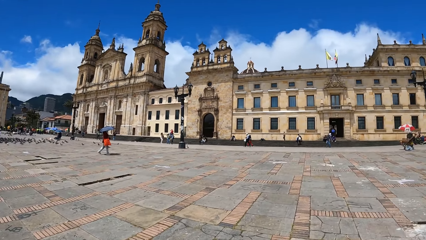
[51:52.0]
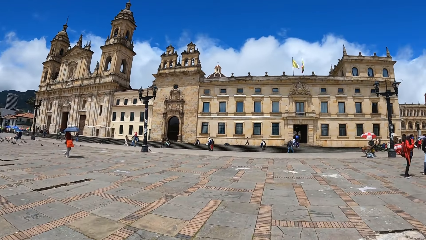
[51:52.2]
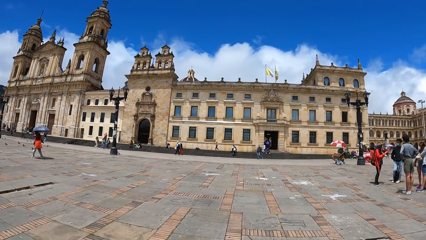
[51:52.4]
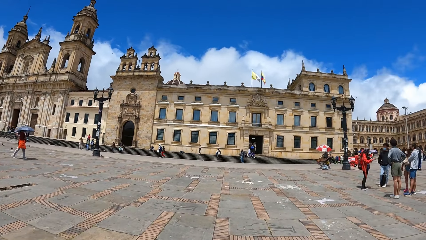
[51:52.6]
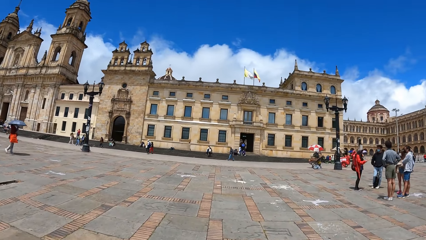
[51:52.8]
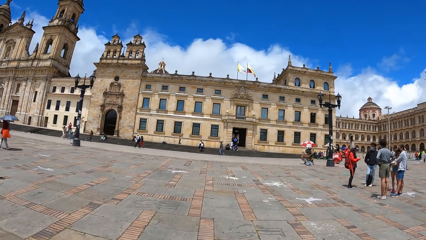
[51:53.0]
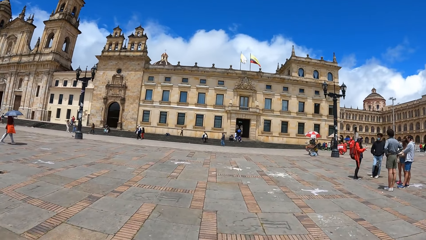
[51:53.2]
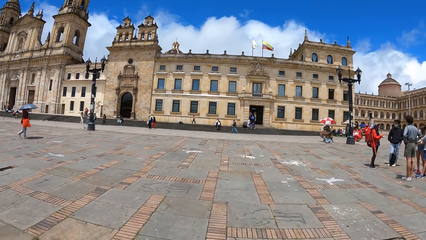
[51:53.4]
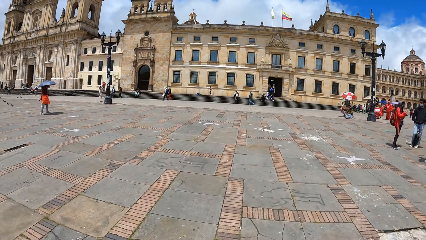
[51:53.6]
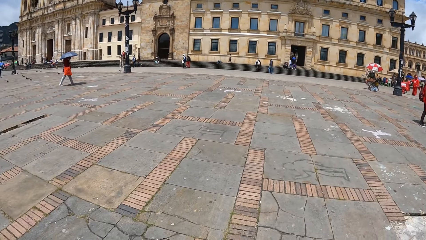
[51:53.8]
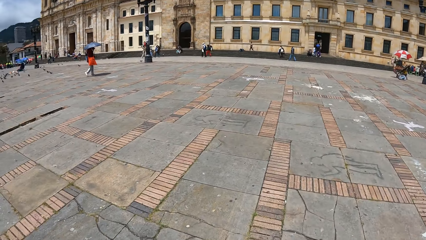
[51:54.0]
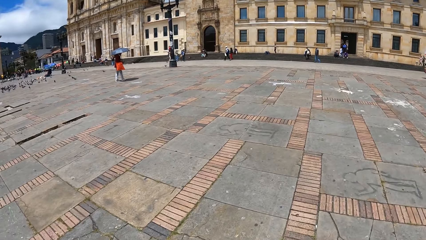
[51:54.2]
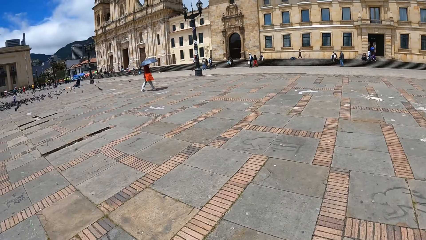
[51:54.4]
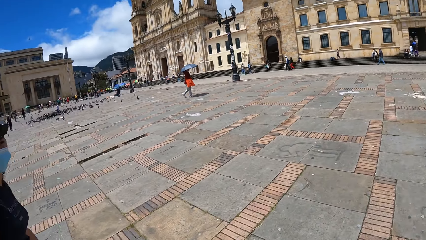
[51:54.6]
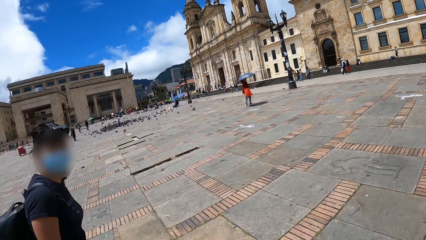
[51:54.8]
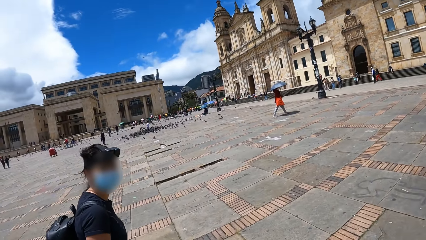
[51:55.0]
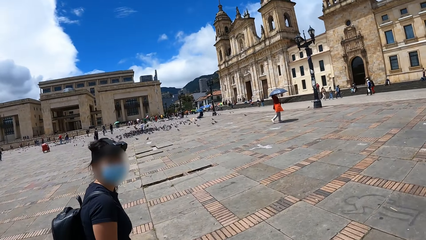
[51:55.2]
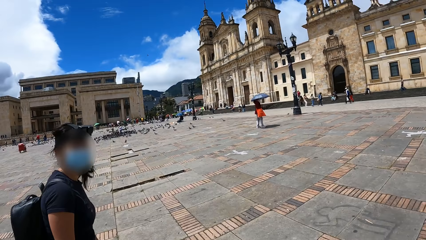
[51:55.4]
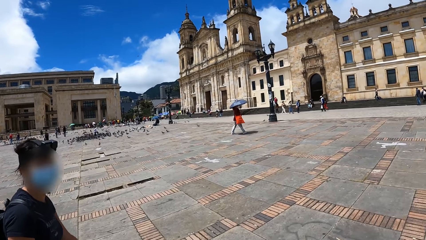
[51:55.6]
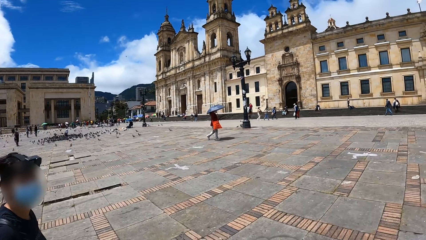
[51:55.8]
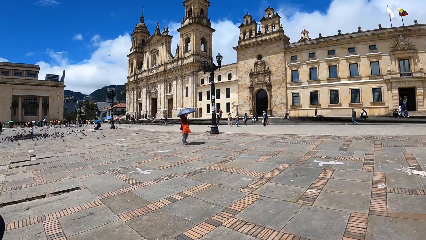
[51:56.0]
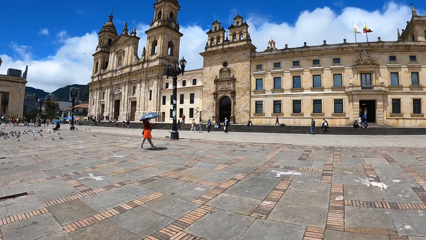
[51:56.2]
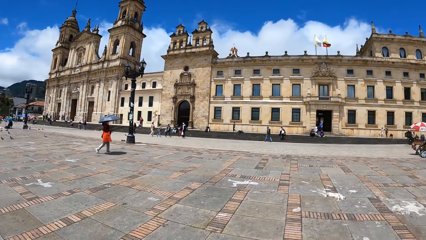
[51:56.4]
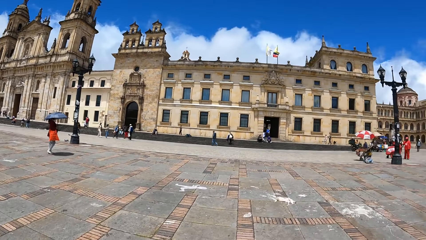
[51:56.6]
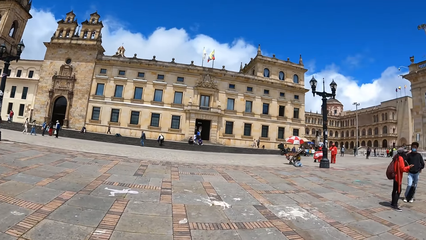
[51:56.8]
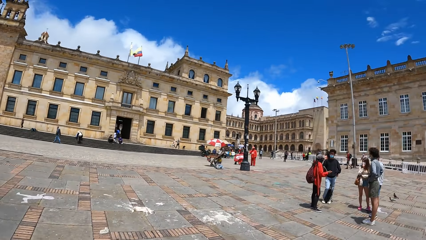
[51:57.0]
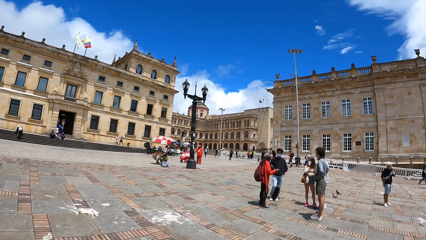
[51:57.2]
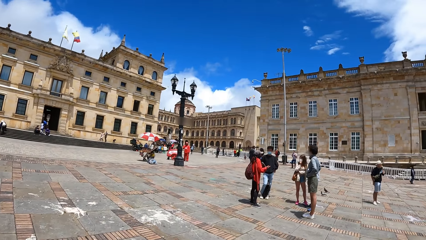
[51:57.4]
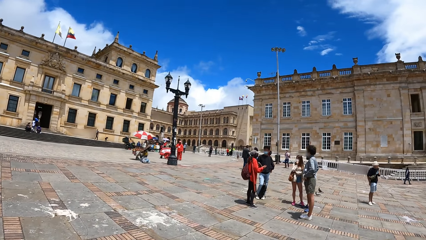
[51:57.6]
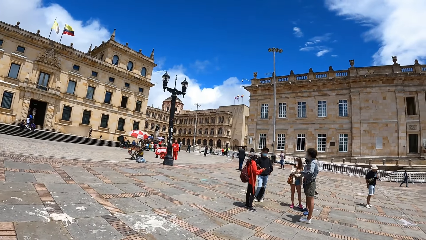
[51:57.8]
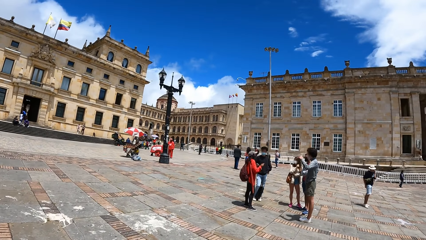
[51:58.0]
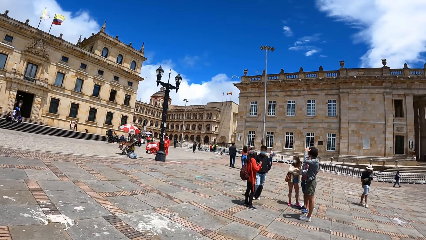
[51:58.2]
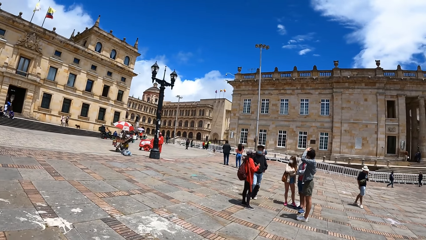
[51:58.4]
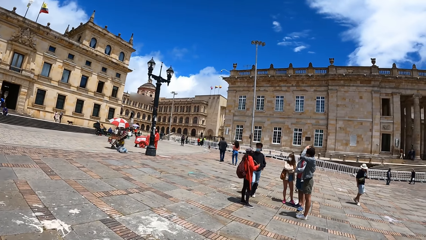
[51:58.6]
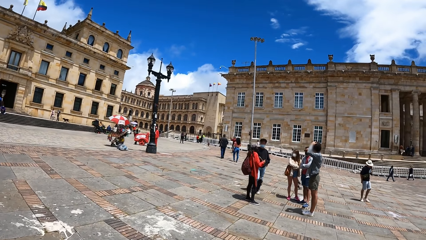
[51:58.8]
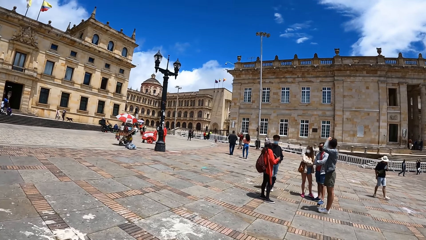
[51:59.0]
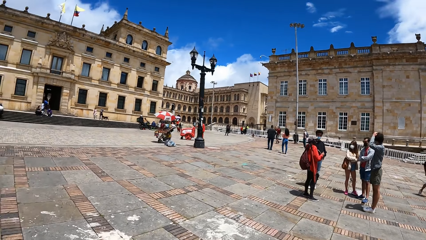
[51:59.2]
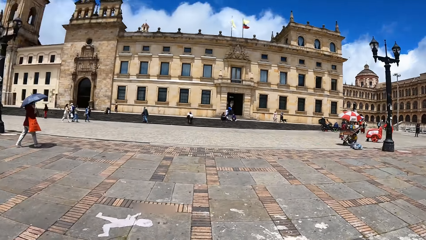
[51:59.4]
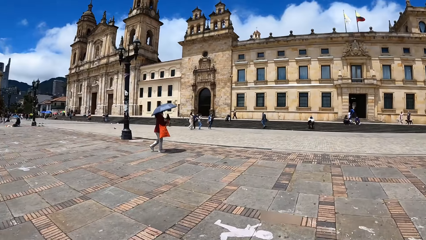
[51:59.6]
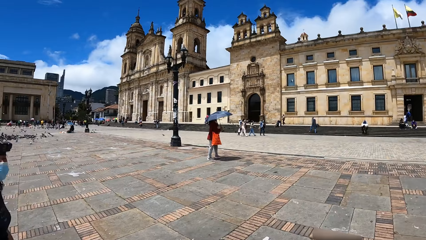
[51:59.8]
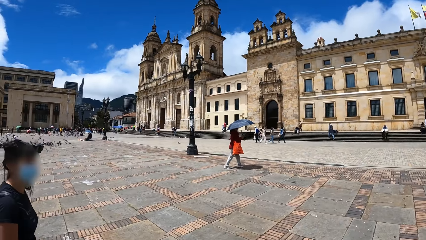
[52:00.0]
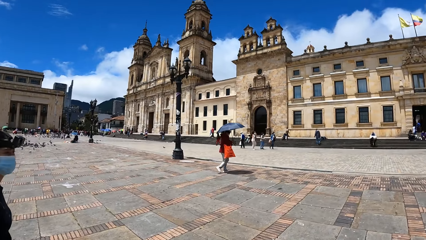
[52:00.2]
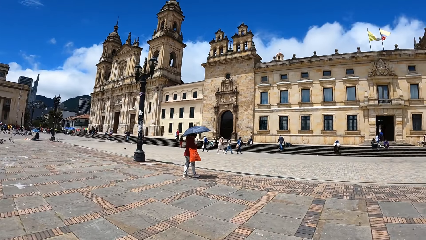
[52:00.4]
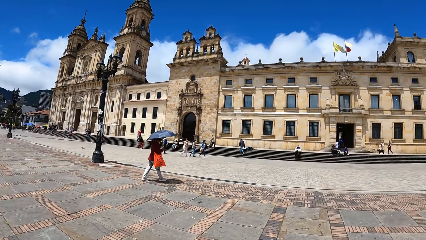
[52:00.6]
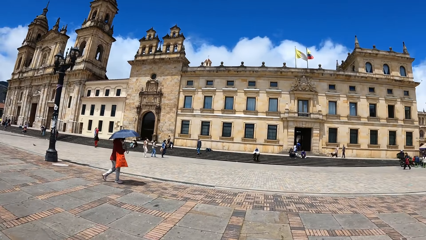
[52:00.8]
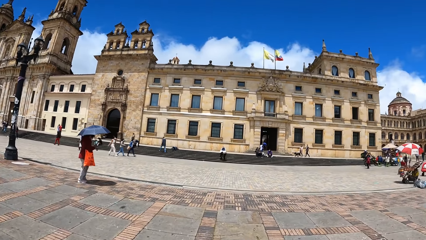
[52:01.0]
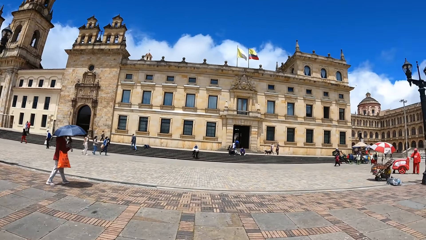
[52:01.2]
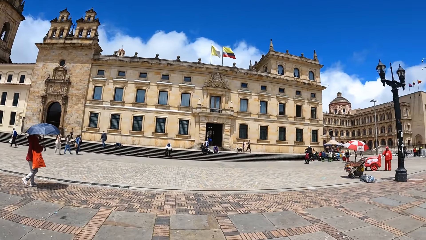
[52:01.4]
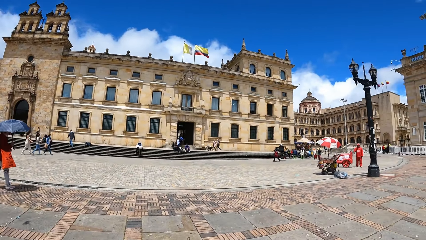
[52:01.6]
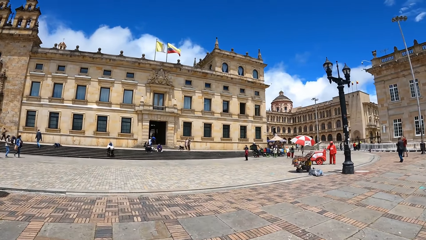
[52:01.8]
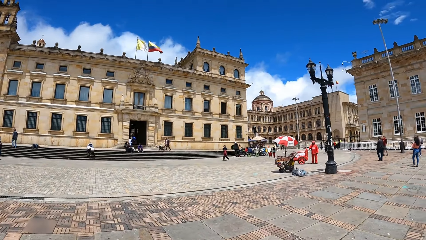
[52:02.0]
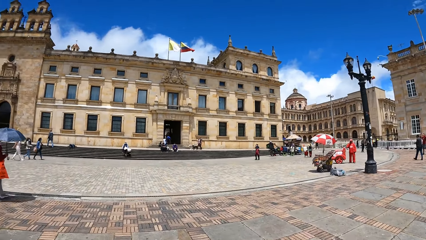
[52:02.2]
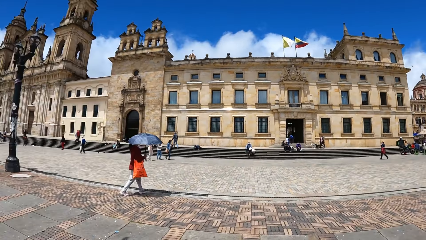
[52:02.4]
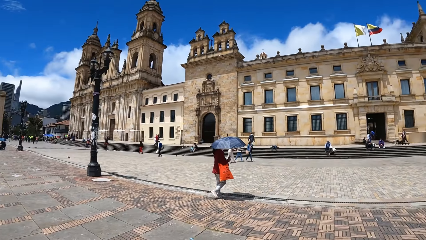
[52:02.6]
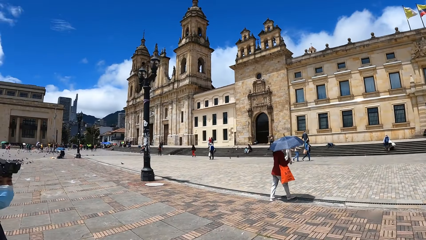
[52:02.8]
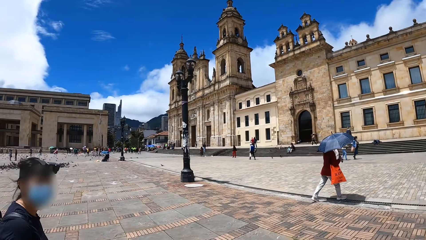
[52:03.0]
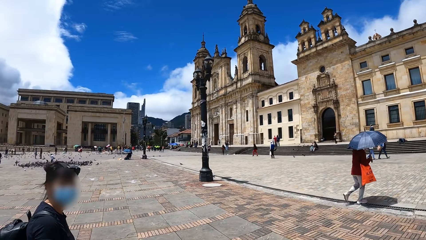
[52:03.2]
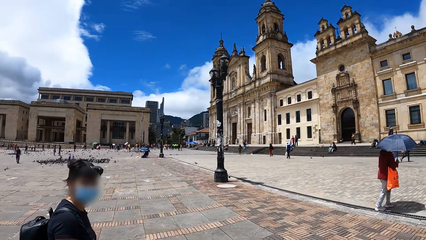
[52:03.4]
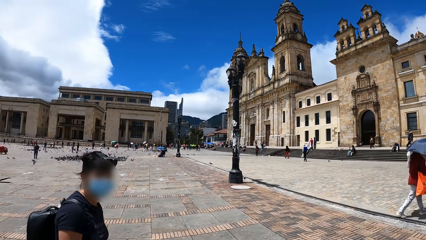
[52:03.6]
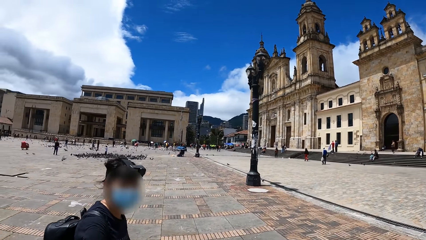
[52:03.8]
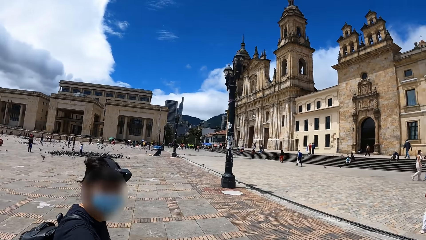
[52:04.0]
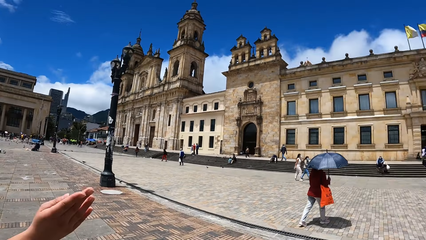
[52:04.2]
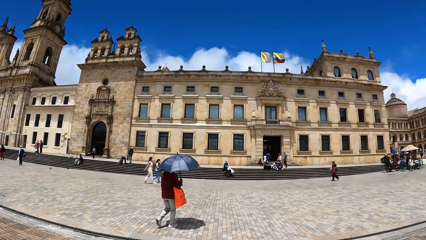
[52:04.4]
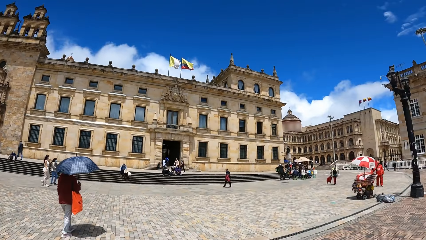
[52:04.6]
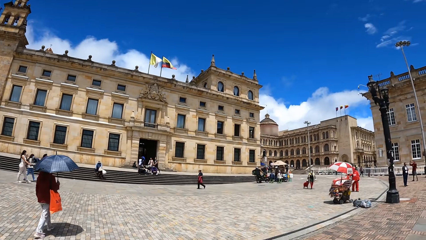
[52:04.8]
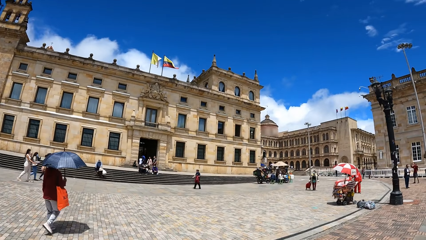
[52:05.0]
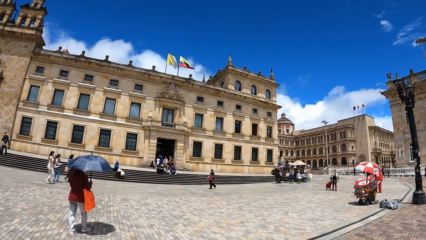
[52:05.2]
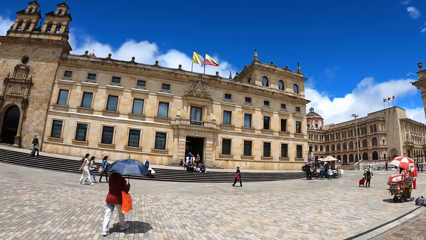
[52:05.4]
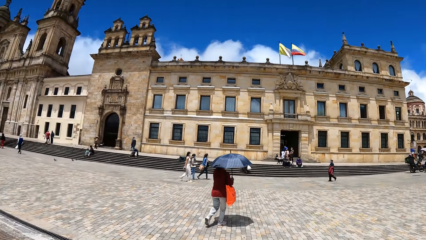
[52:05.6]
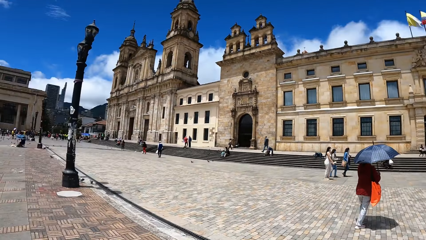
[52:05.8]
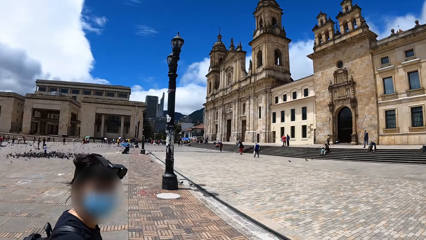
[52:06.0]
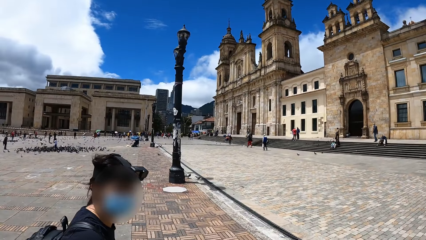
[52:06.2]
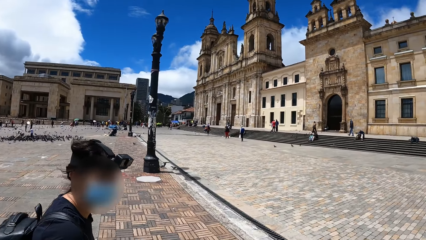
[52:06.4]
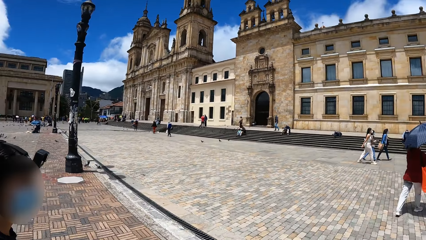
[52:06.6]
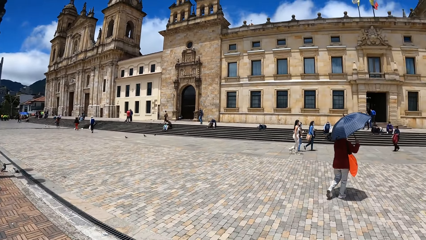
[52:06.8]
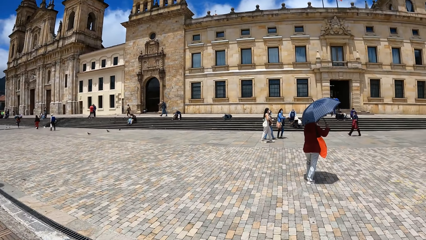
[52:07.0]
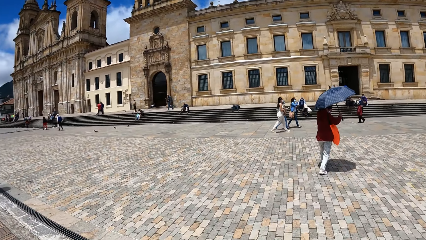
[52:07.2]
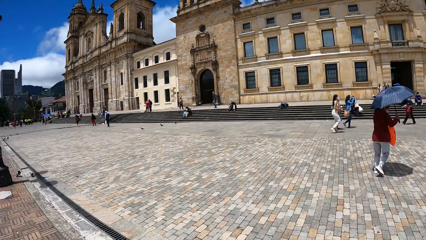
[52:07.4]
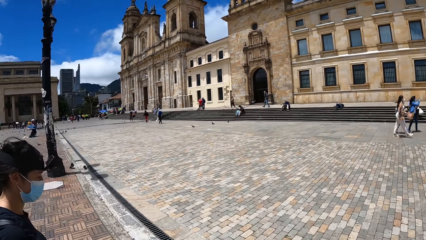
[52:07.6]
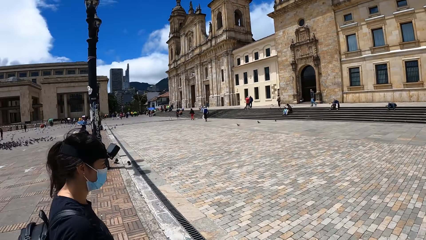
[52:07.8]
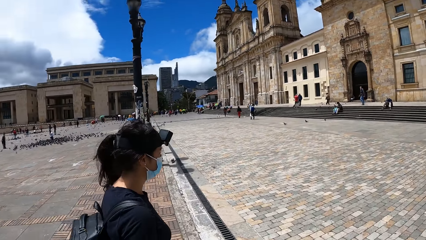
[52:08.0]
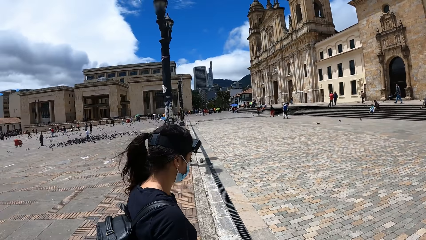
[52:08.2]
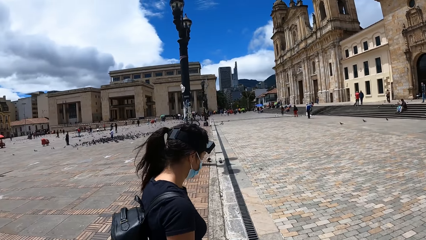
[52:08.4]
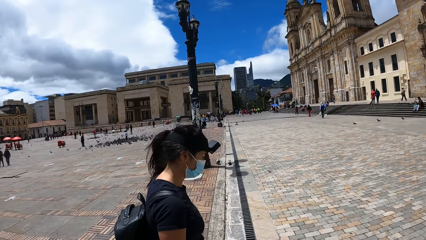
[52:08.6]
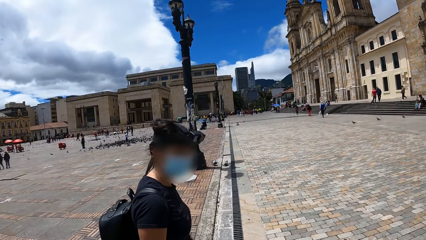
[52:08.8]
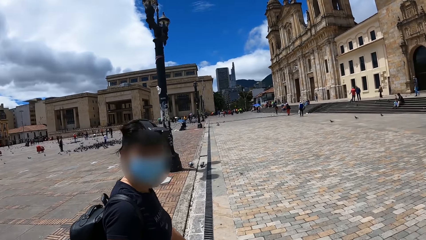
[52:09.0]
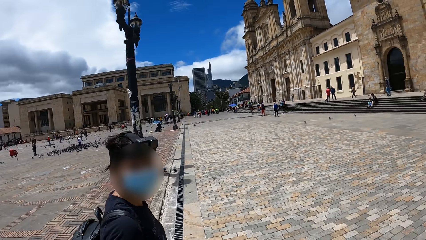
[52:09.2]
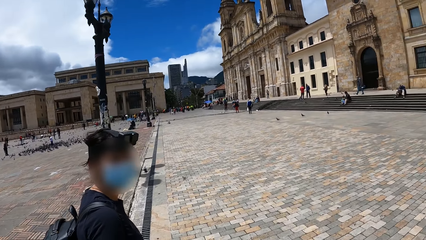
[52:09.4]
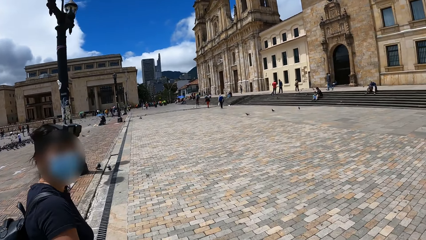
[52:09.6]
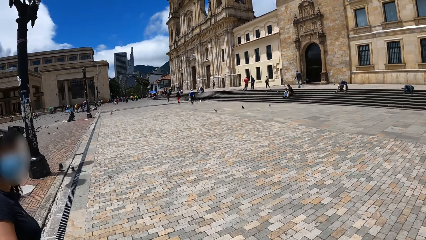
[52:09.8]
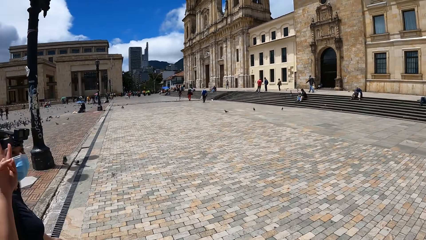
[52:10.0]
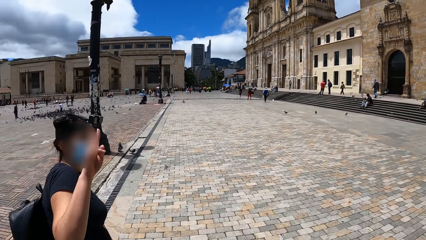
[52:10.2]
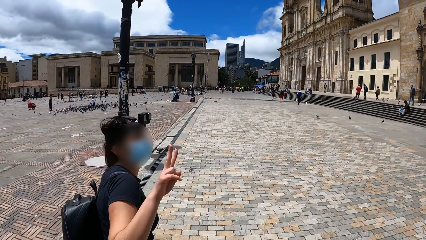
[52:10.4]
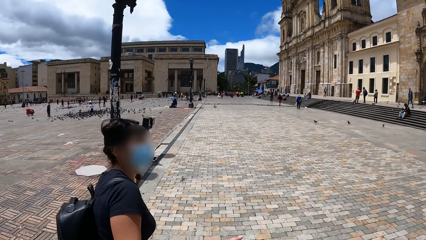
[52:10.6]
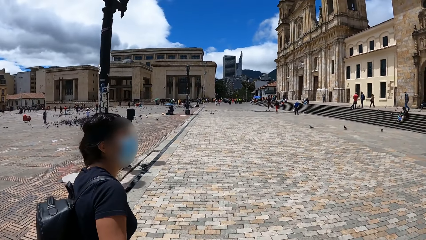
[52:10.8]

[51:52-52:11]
The camera wearer interacts with the woman repeatedly.
